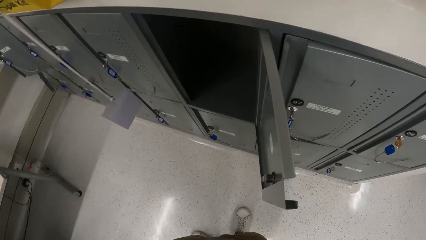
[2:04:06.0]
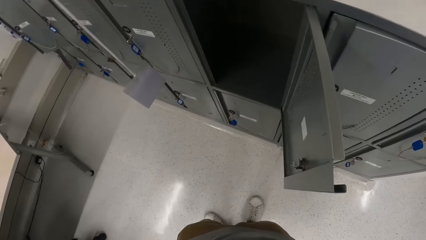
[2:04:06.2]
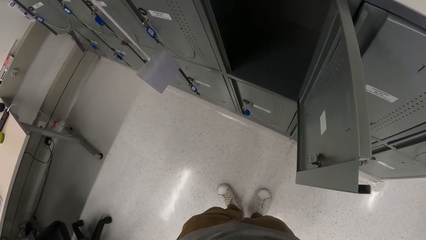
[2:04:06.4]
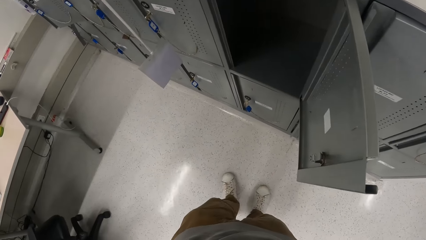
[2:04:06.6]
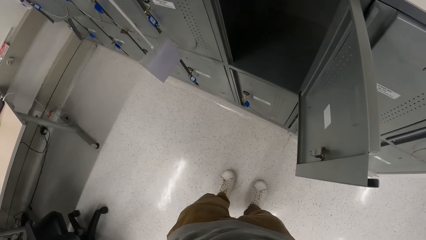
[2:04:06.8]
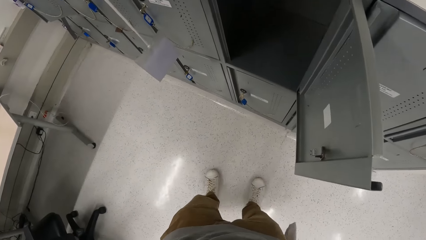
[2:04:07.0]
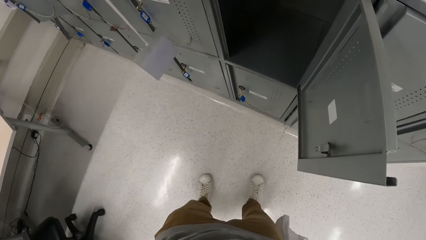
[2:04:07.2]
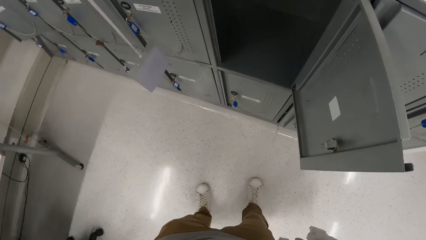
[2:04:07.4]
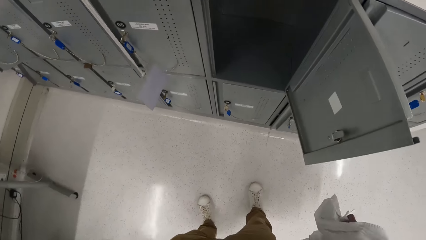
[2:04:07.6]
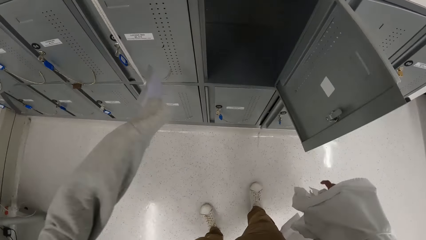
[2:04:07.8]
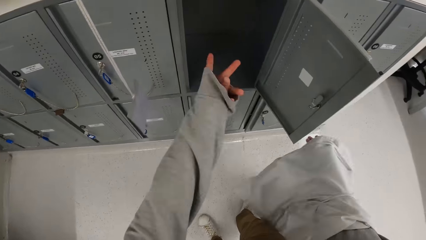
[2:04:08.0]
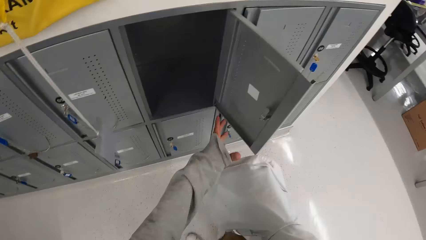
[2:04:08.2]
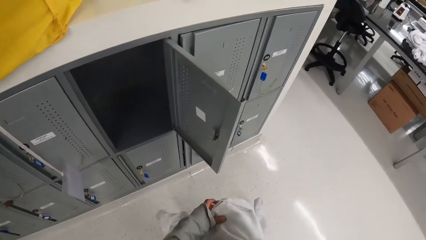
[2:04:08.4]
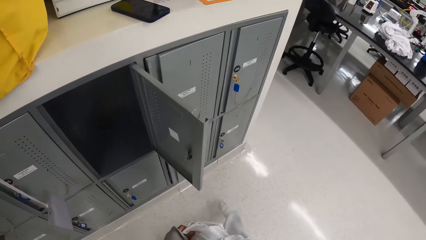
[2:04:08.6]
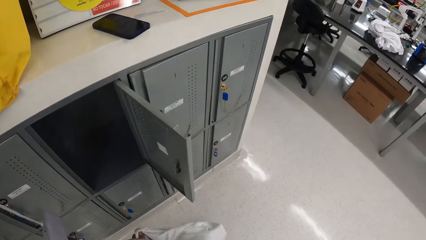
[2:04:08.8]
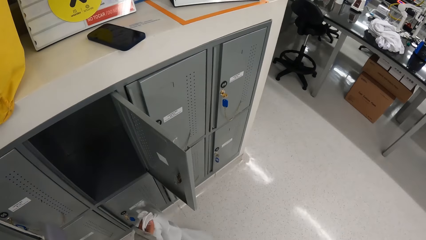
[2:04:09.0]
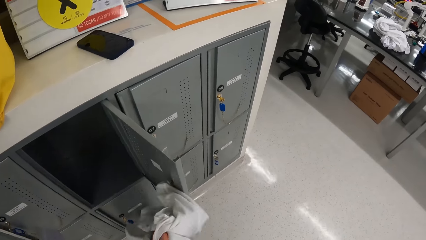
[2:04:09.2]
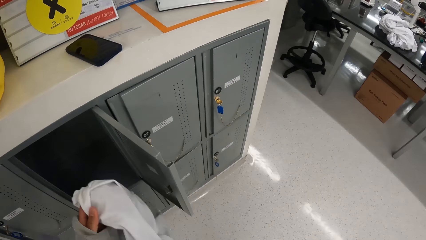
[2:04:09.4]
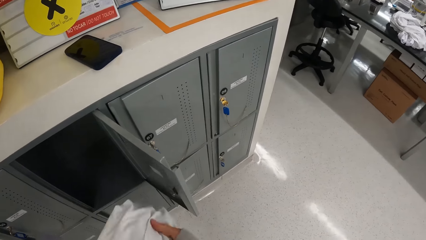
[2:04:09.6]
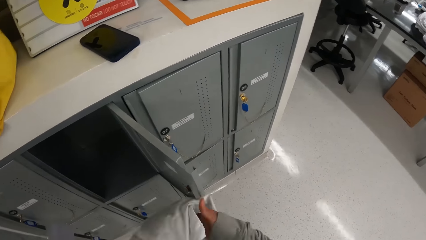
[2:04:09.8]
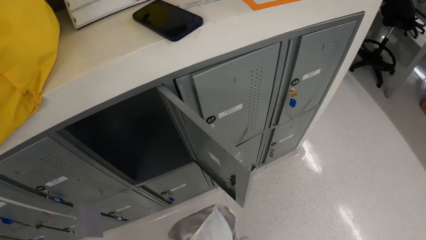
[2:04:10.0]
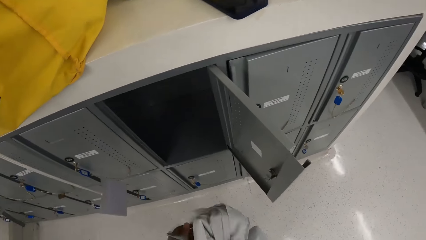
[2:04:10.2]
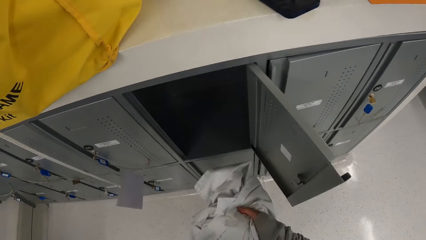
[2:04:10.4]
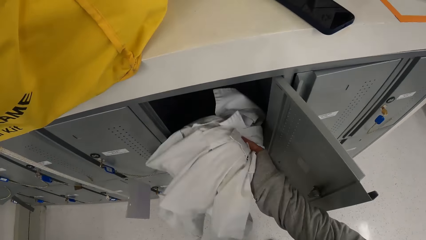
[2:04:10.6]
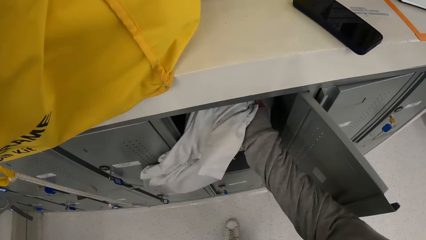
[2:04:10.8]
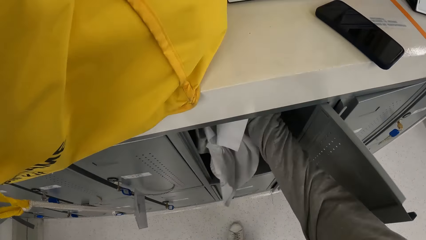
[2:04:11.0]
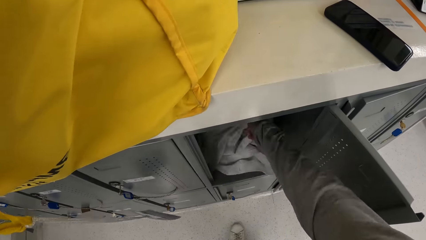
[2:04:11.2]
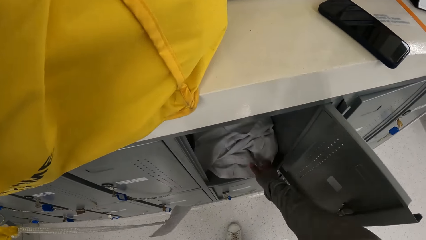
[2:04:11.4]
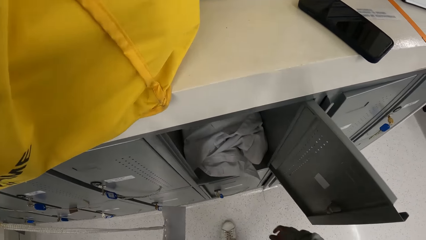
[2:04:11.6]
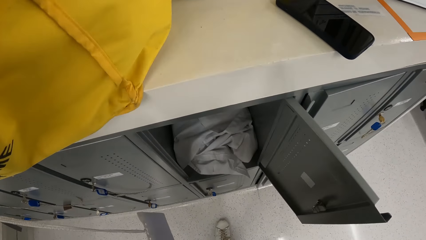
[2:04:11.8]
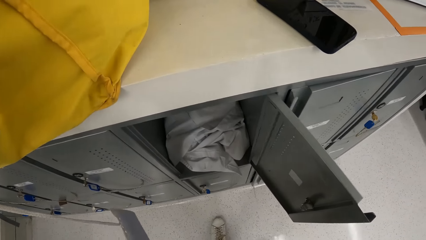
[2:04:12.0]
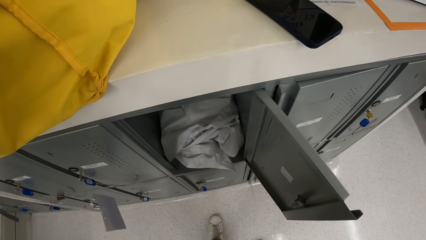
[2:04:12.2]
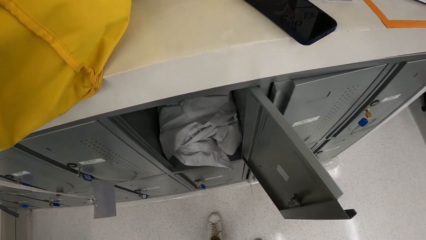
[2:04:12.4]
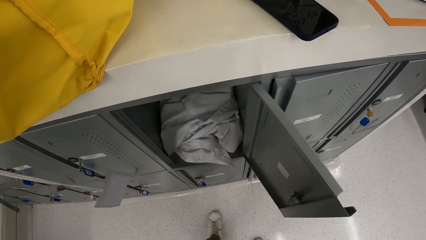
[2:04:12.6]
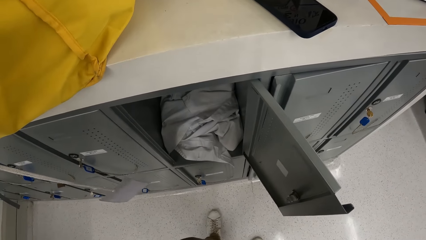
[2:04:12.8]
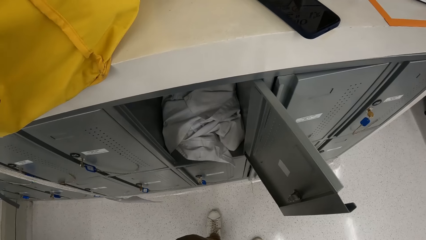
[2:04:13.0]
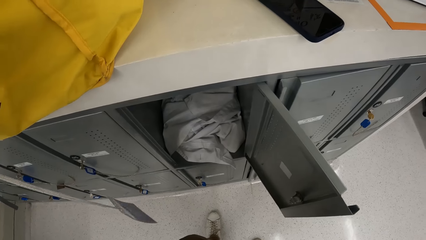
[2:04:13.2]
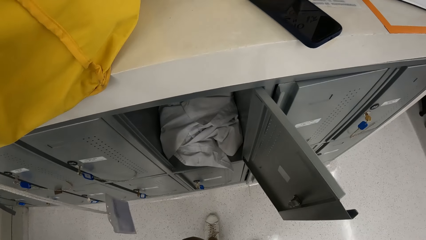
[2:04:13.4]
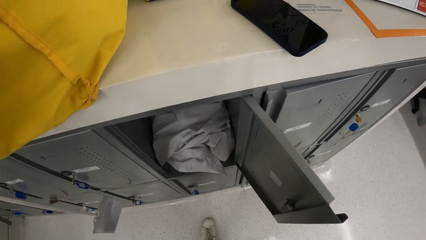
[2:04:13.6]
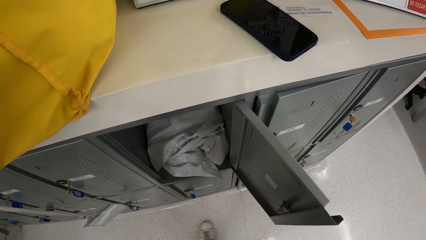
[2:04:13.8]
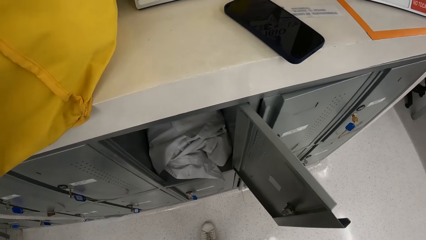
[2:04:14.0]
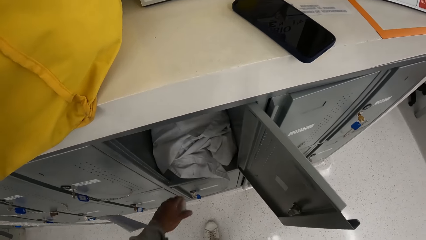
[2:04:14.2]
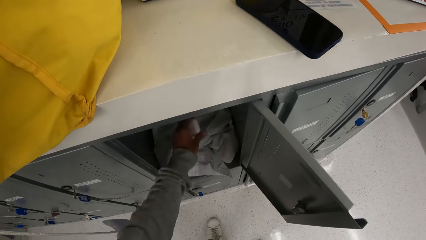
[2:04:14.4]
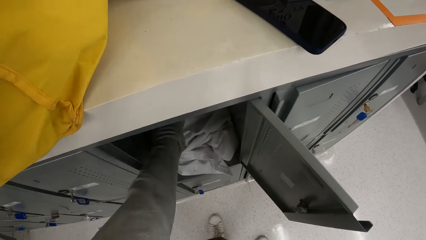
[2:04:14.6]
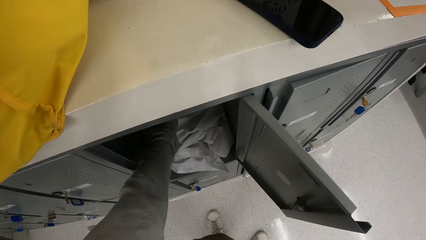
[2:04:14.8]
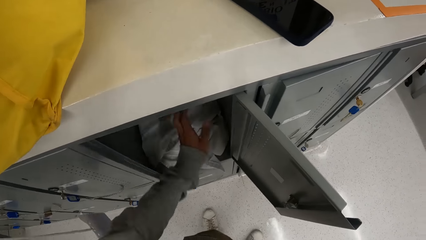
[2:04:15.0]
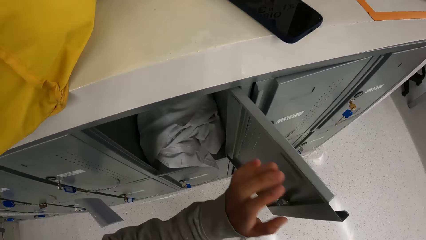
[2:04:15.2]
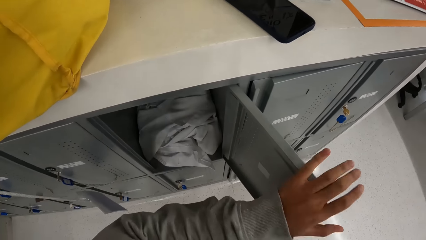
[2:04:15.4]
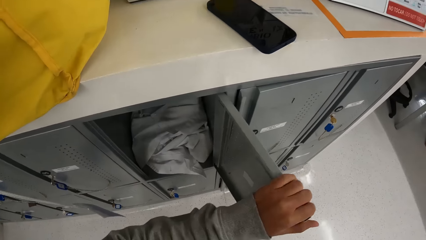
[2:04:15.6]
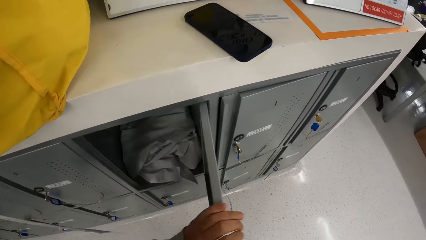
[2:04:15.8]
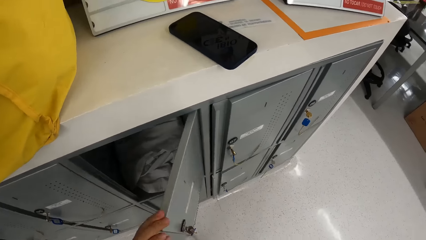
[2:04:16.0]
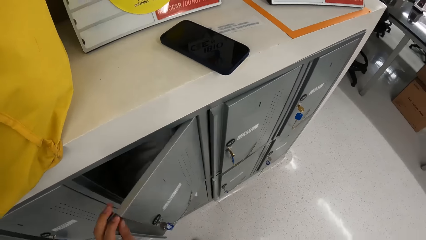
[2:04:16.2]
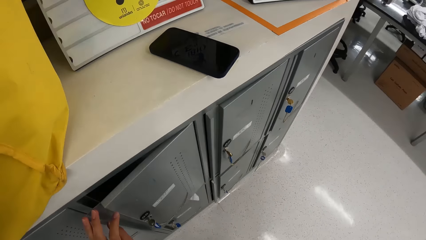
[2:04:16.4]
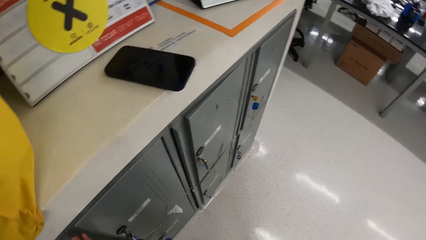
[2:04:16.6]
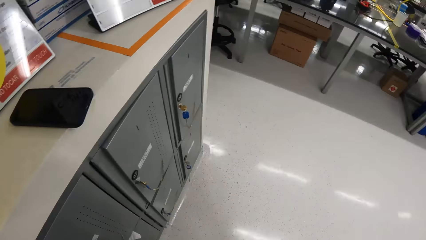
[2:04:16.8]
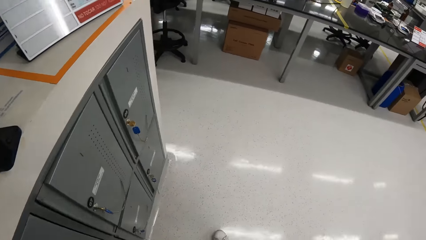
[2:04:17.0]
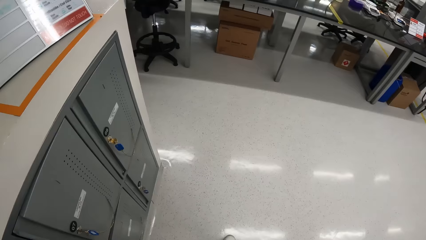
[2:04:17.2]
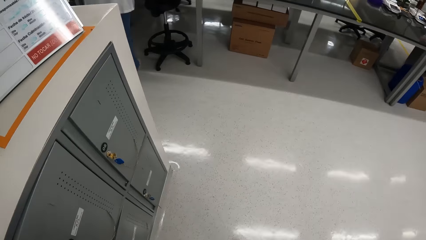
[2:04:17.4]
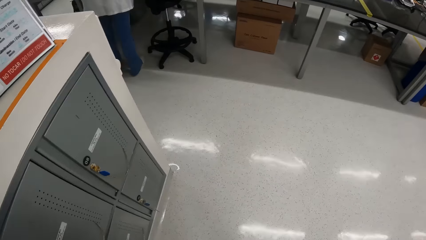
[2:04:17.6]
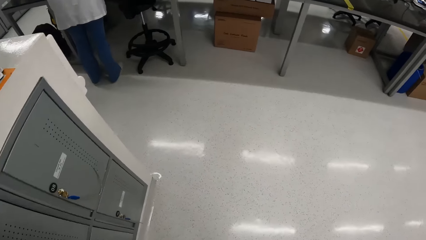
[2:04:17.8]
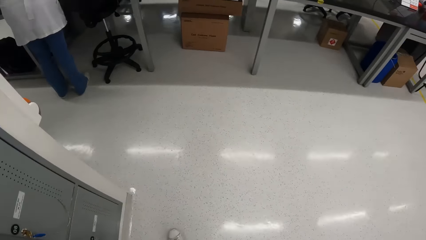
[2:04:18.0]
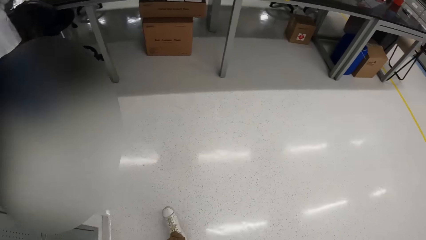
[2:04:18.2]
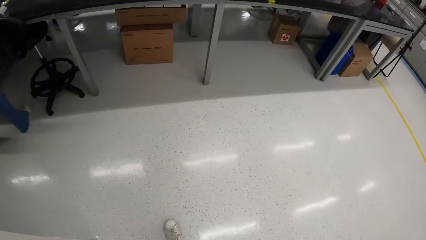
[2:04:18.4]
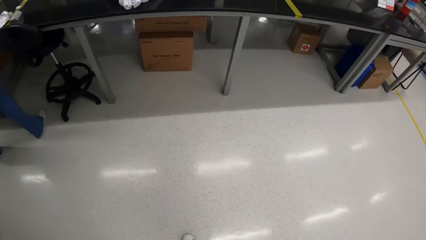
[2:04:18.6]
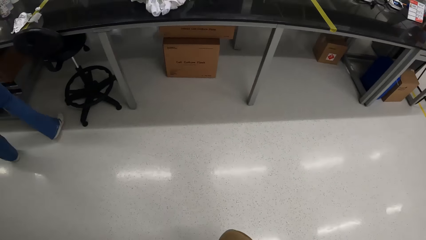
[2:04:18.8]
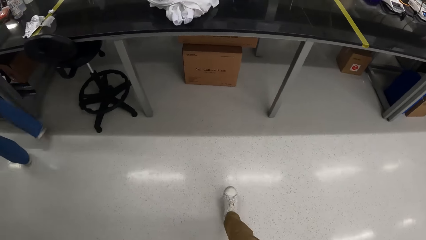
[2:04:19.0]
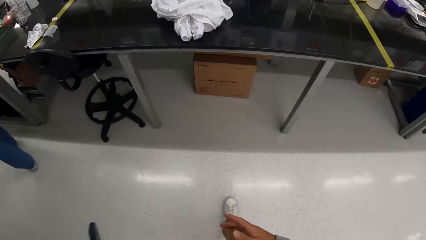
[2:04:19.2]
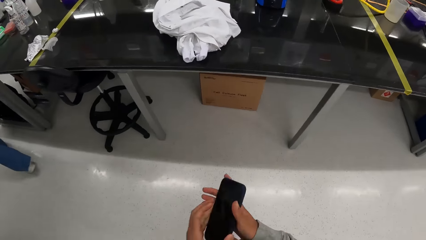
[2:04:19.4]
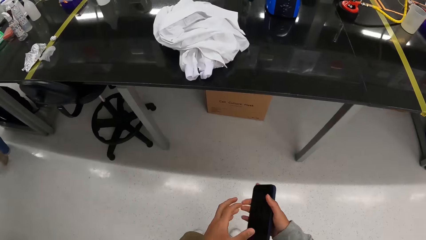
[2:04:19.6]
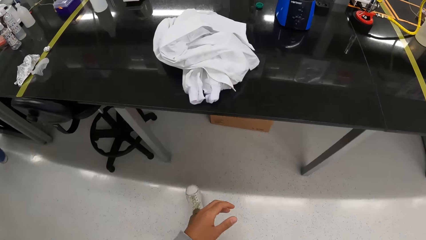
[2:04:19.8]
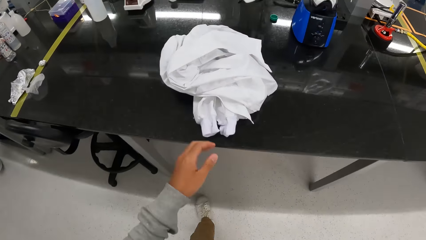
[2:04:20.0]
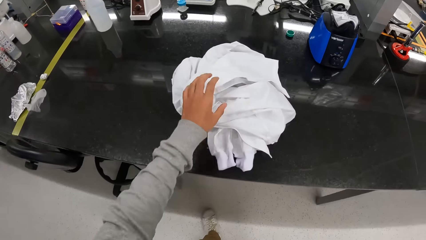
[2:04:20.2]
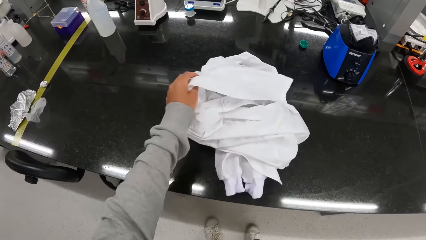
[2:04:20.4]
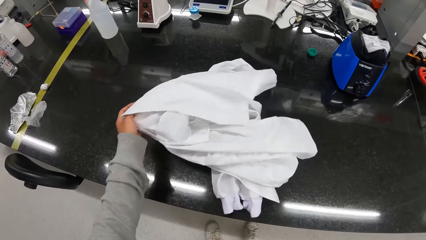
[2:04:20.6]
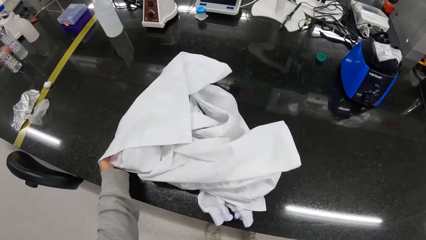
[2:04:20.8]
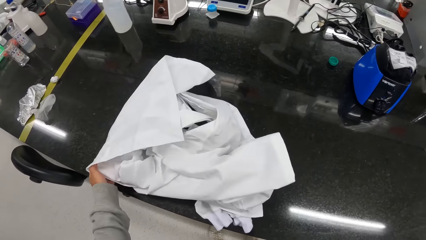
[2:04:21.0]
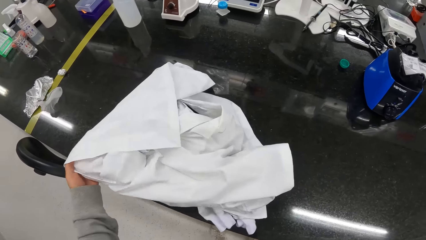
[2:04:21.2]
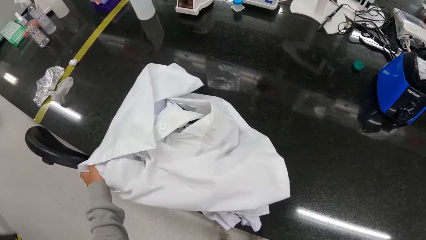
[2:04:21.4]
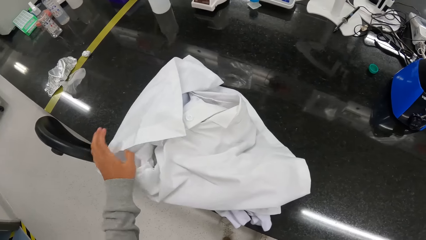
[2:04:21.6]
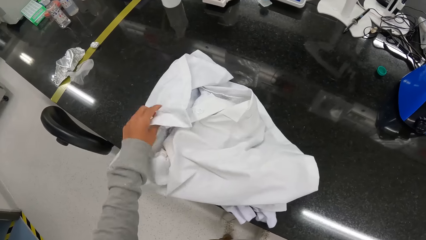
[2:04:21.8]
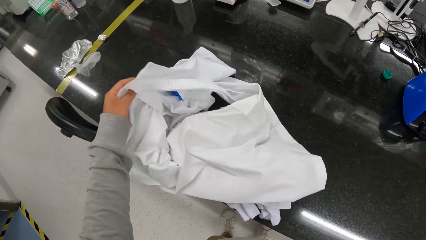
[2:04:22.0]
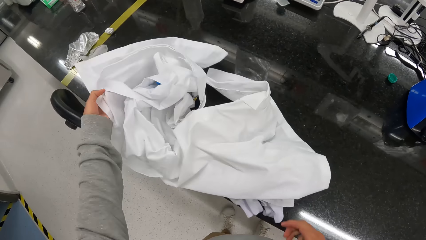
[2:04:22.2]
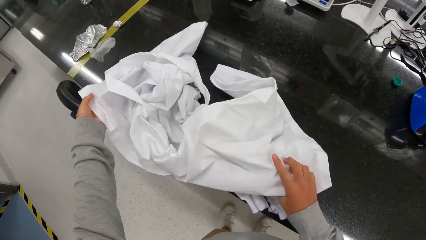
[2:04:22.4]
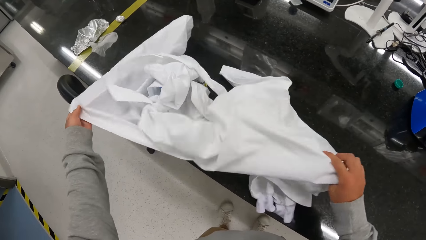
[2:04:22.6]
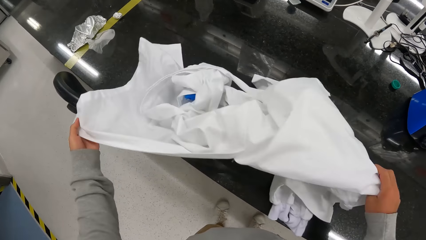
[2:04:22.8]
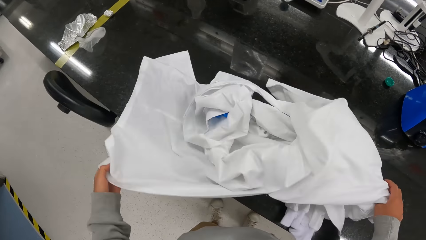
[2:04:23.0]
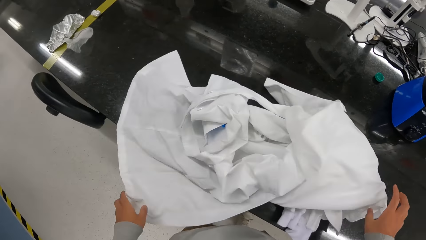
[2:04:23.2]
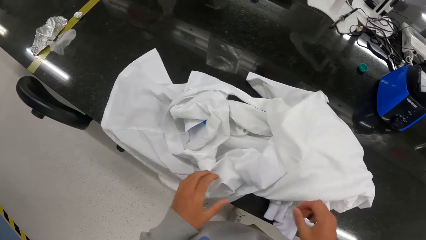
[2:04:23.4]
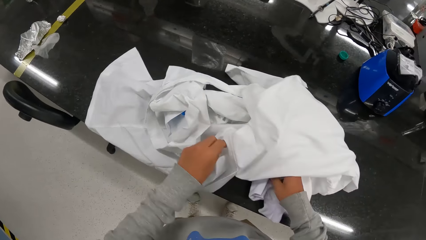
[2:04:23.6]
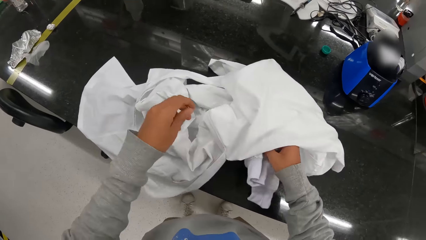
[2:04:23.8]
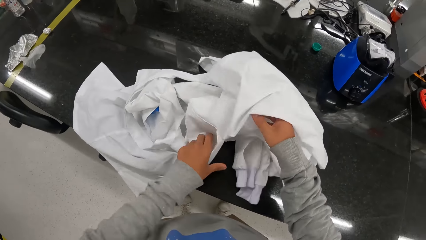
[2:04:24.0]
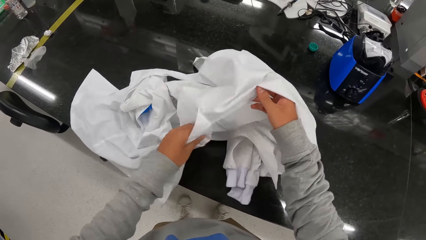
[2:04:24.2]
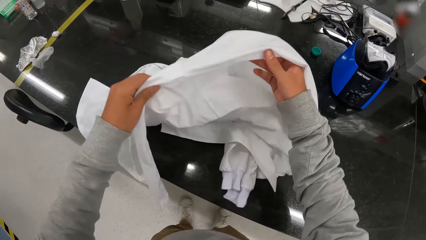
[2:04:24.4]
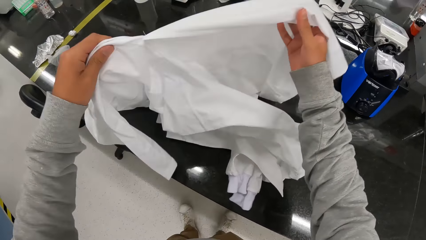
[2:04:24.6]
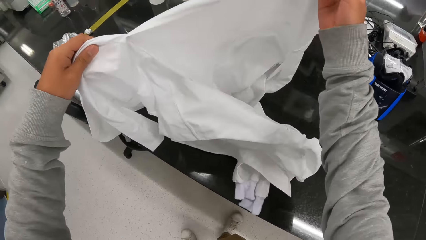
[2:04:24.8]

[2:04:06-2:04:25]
The camera wearer pulls the lab coat on her right hand with her left hand. She folds the lab coat with both hands. She places the lab coat in the locker with her right hand. She touches the lab coat in the locker with her left hand. She closes the locker with her left hand. She walks around. She passes the phone from her left hand to her right hand. She unfolds the lab coat on the table with her left hand. She looks at the cloth. She unfolds the lab coat on the table with both hands.
